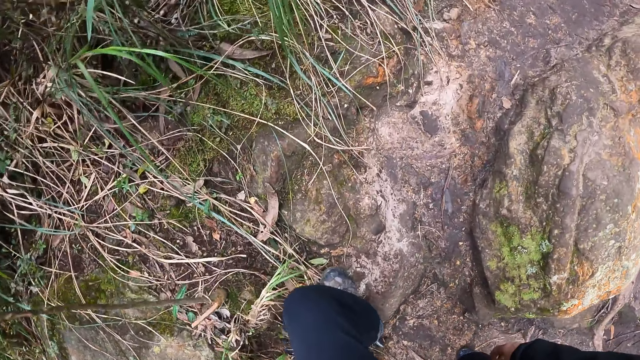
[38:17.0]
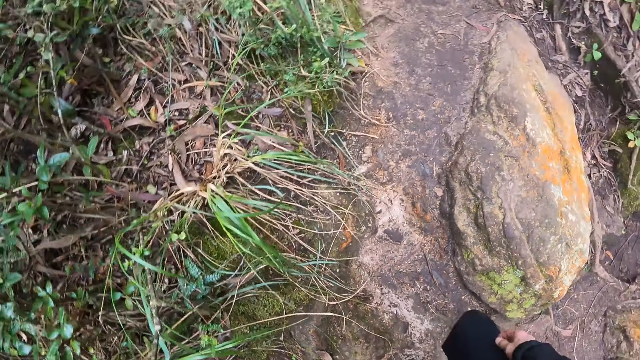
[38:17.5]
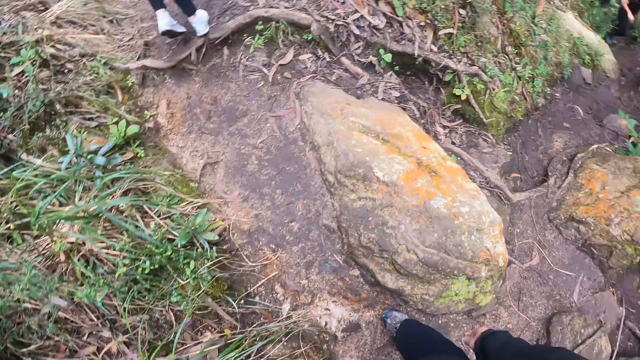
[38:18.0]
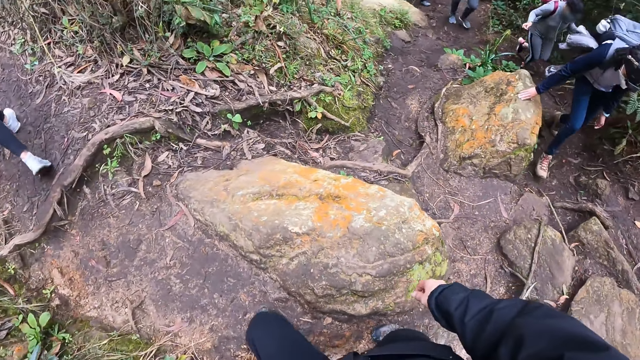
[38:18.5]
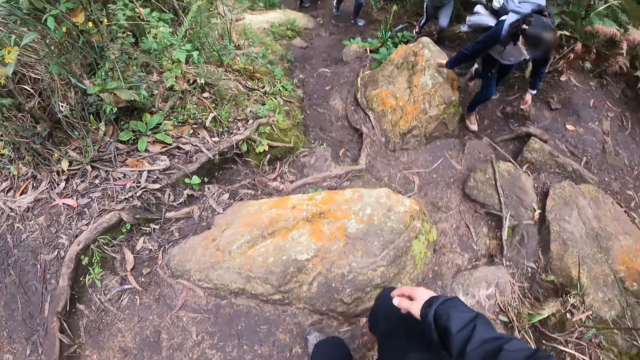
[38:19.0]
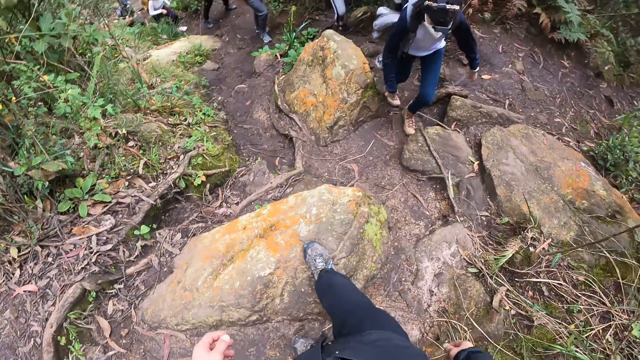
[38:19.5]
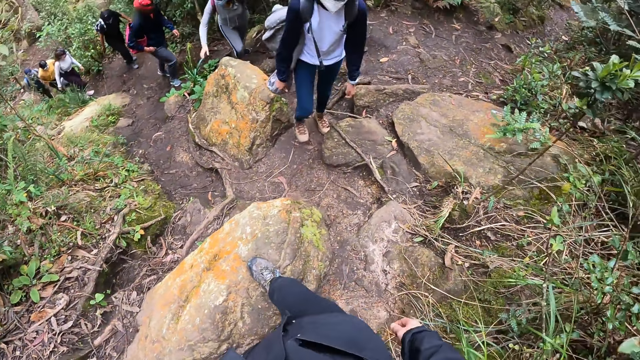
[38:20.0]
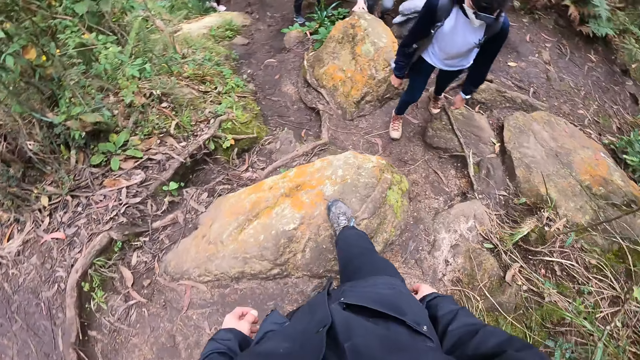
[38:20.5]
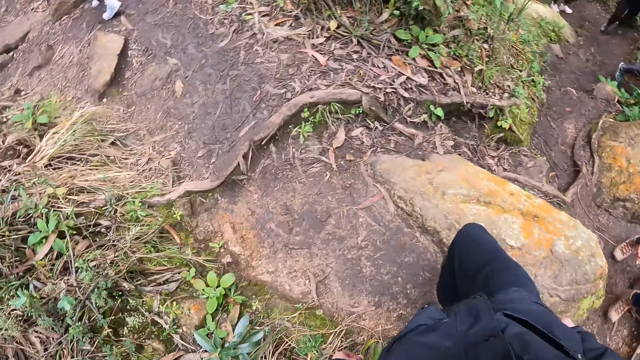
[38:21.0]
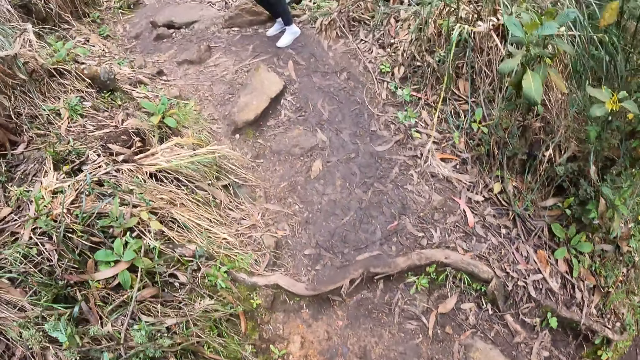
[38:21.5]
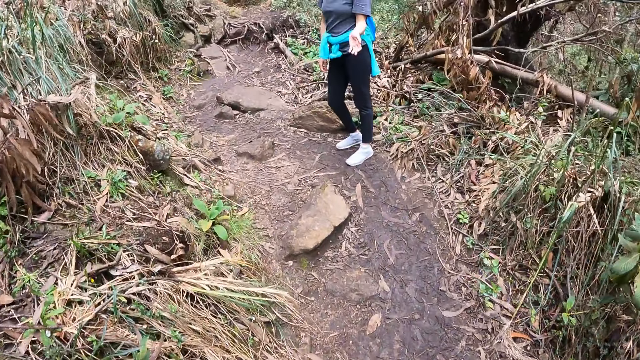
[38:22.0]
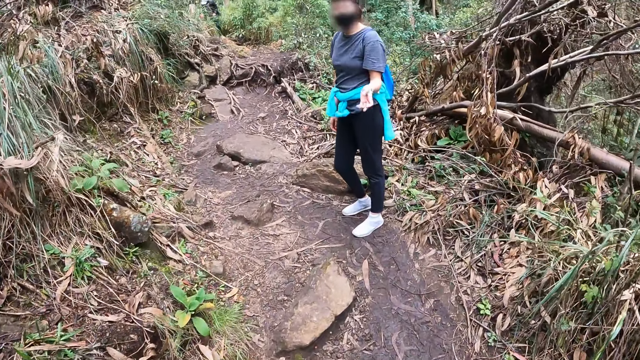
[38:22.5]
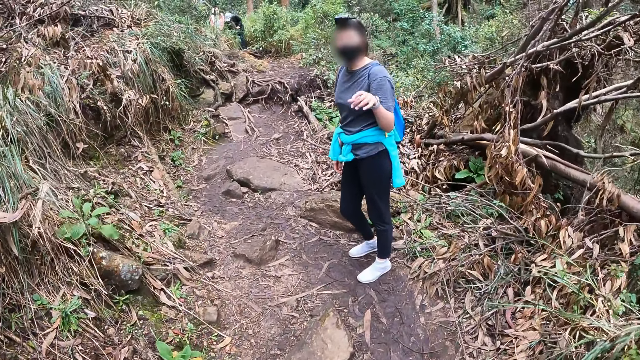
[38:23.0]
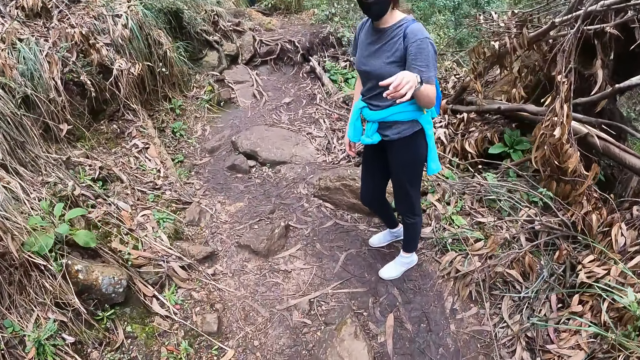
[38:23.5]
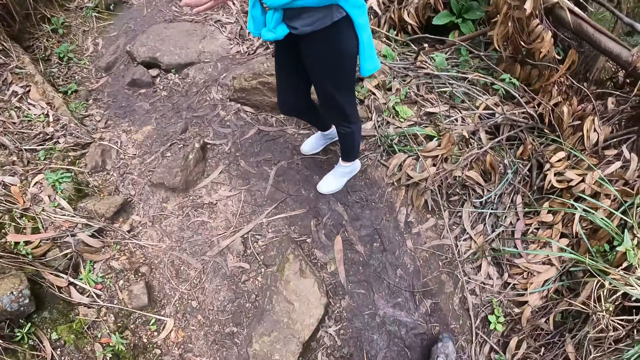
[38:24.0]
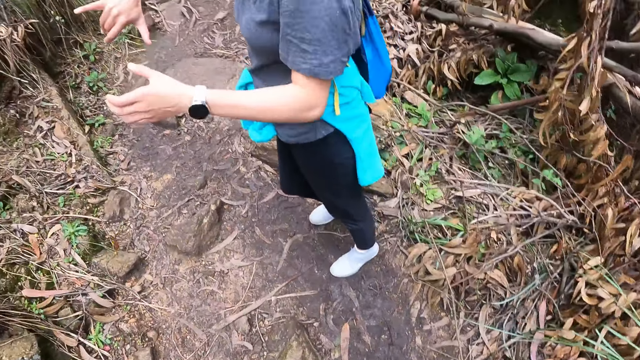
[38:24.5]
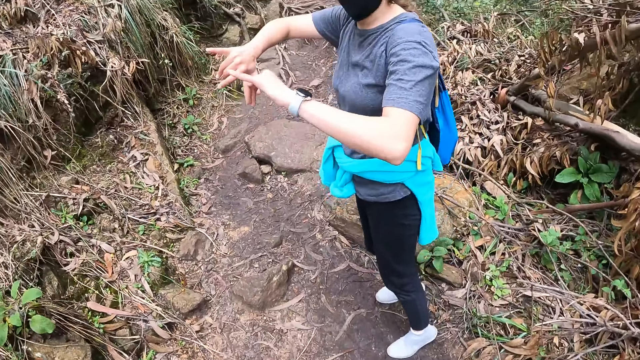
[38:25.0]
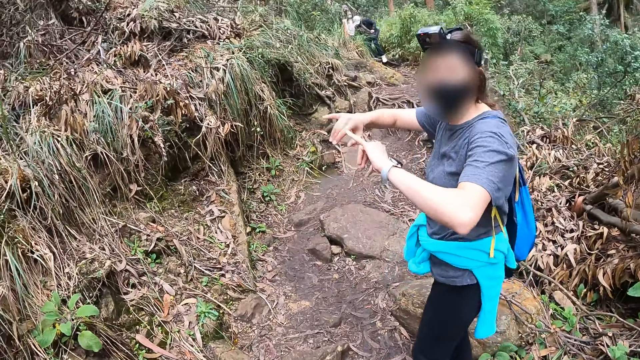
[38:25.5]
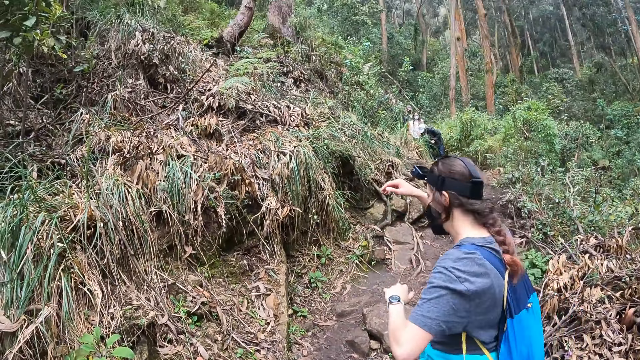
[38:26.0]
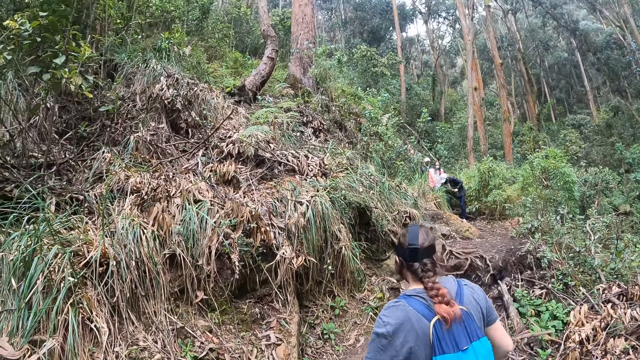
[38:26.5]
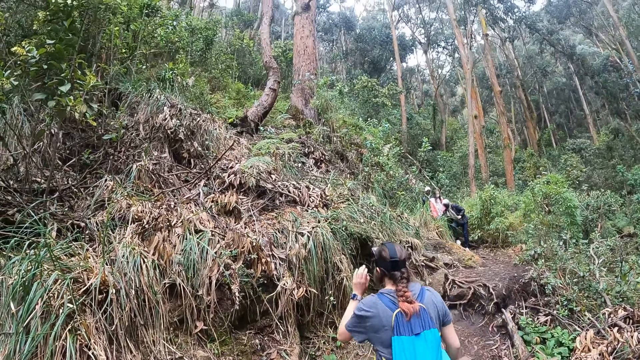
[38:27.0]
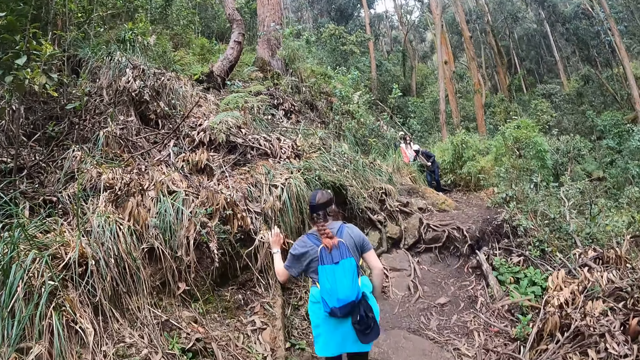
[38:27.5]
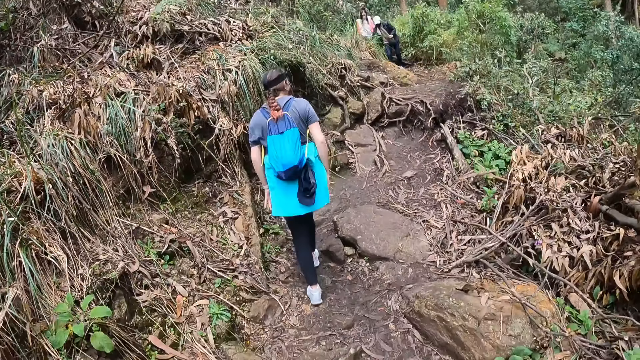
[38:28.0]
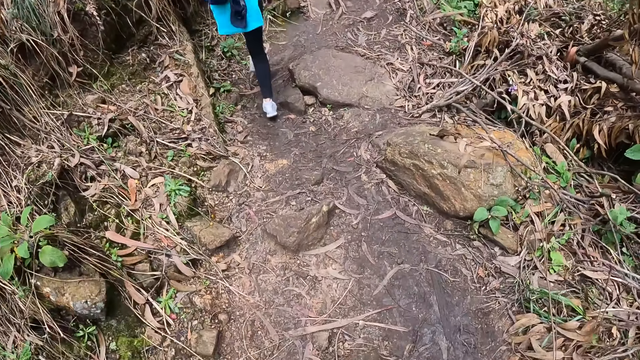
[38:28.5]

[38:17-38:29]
The camera wearer steps on a stone. They turn around and walk up the hill. The woman interacts with the camera wearer. The camera wearer talks to the woman.

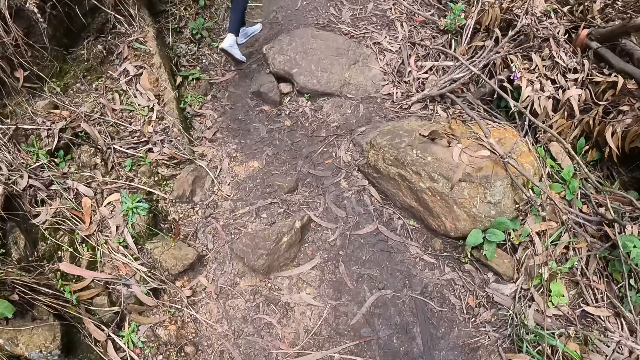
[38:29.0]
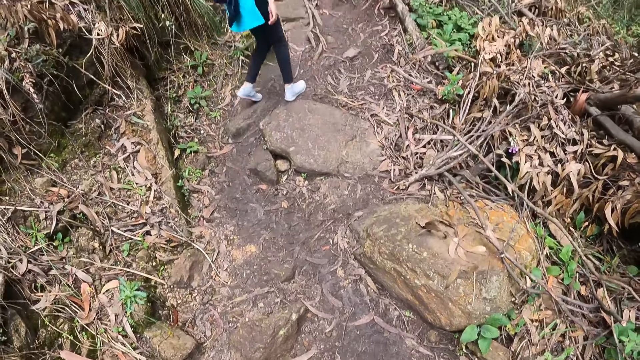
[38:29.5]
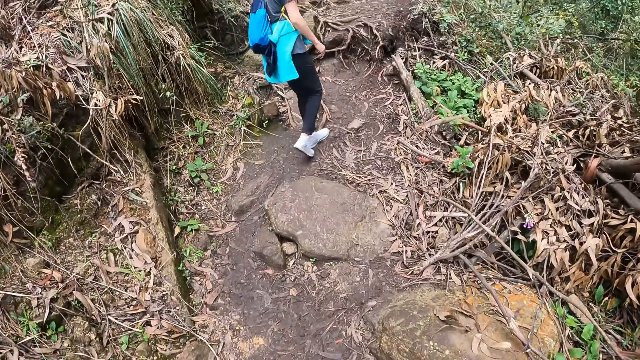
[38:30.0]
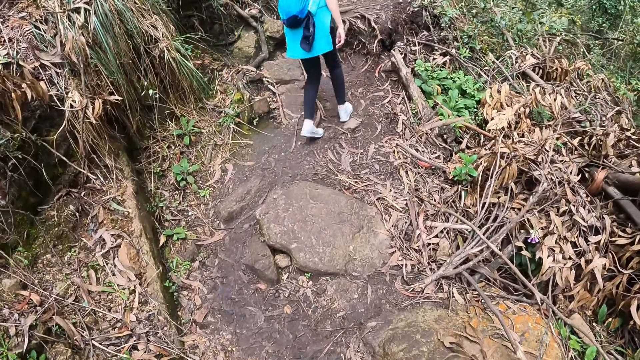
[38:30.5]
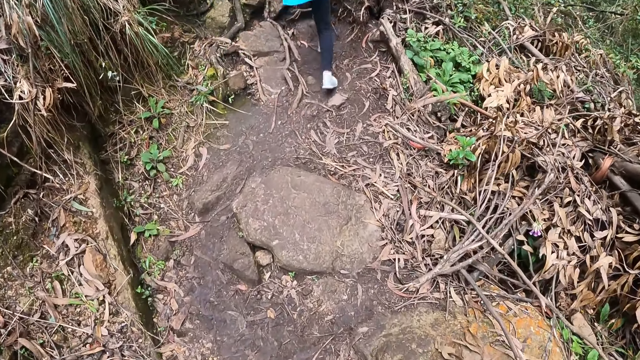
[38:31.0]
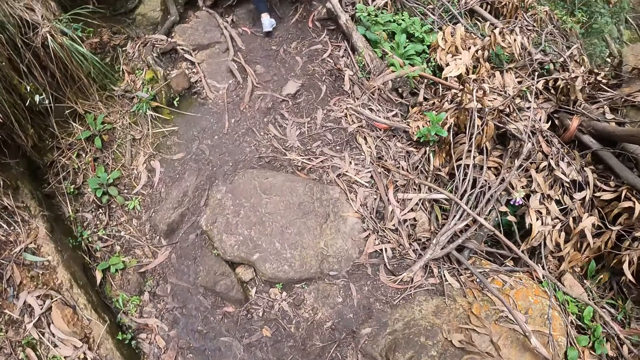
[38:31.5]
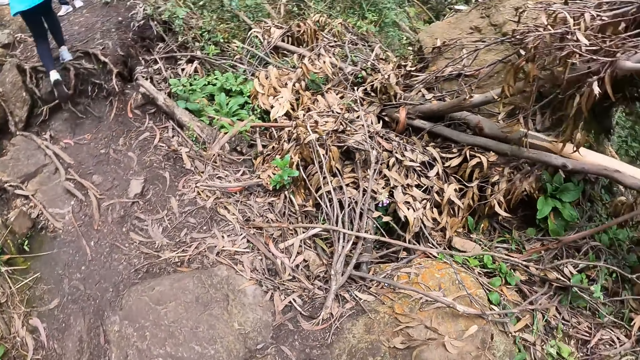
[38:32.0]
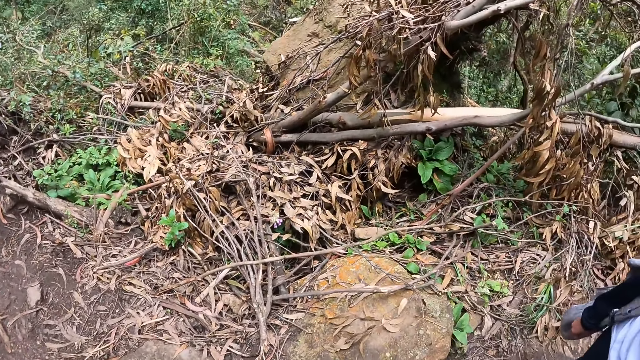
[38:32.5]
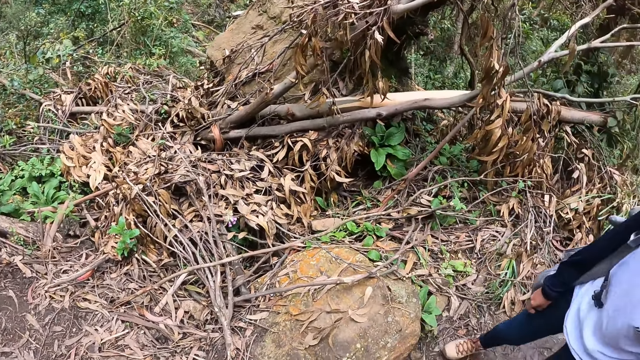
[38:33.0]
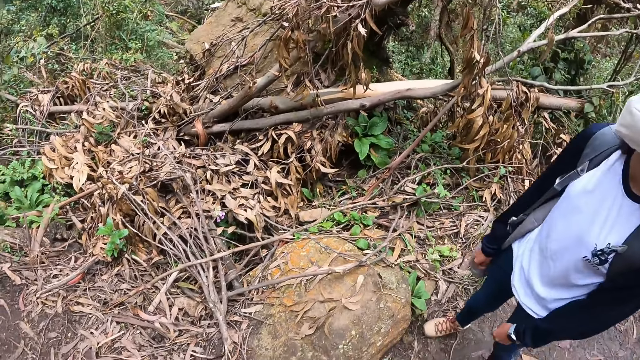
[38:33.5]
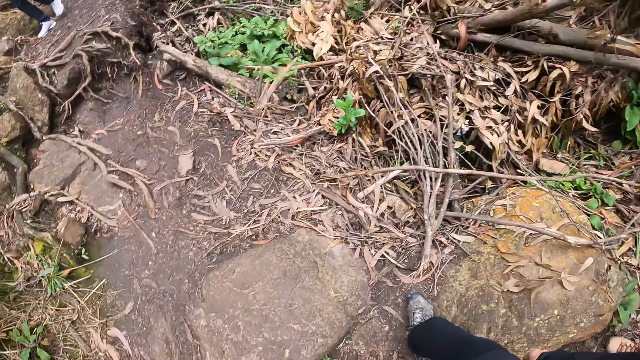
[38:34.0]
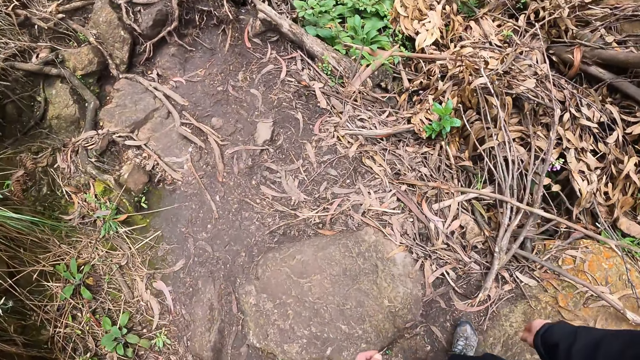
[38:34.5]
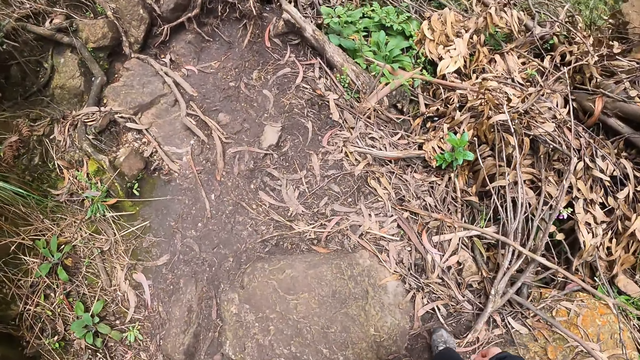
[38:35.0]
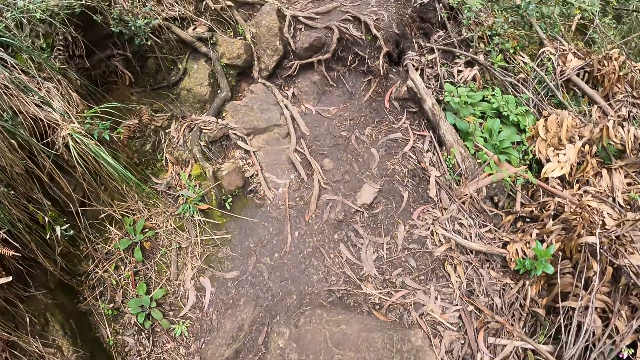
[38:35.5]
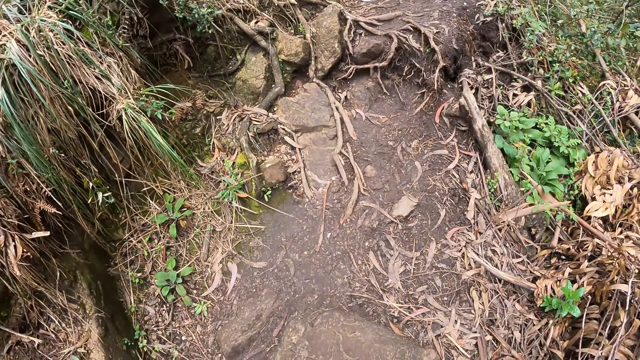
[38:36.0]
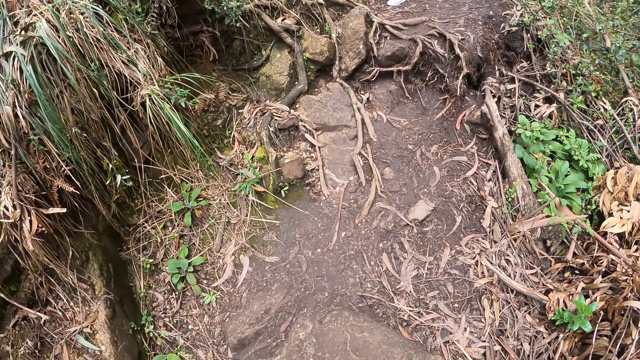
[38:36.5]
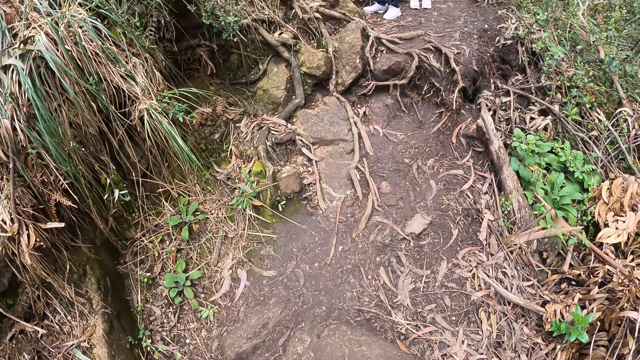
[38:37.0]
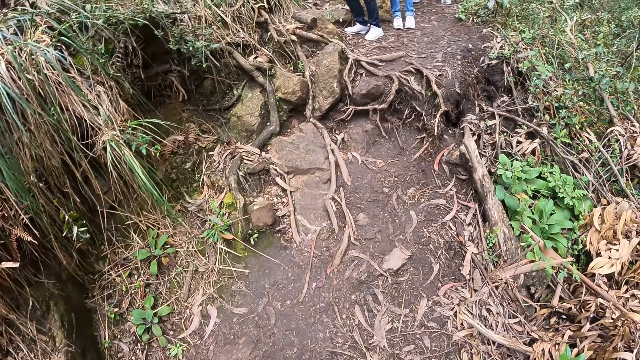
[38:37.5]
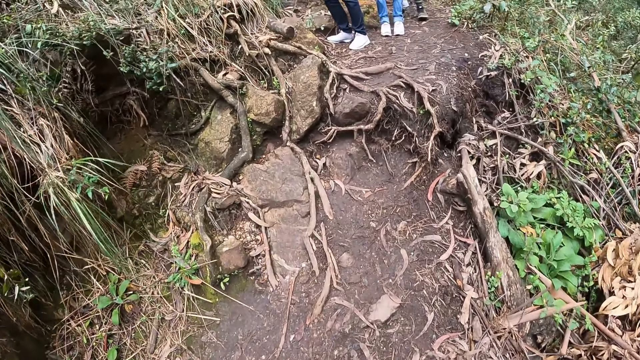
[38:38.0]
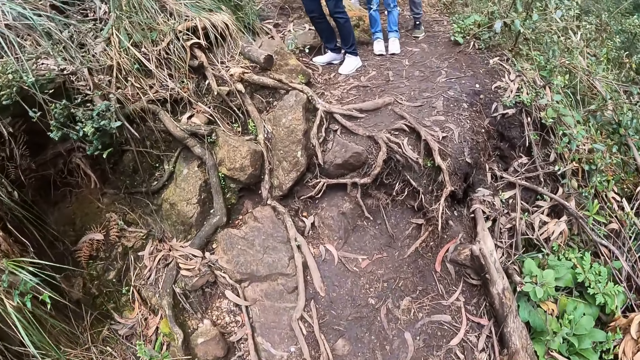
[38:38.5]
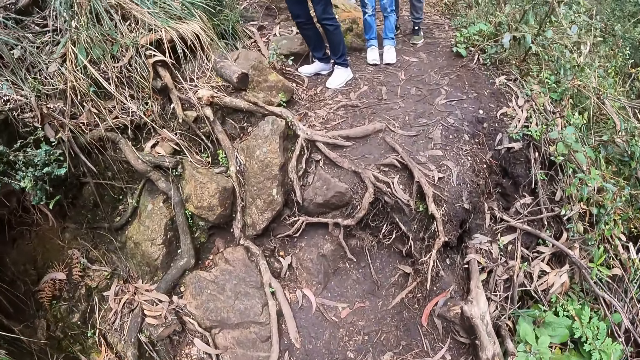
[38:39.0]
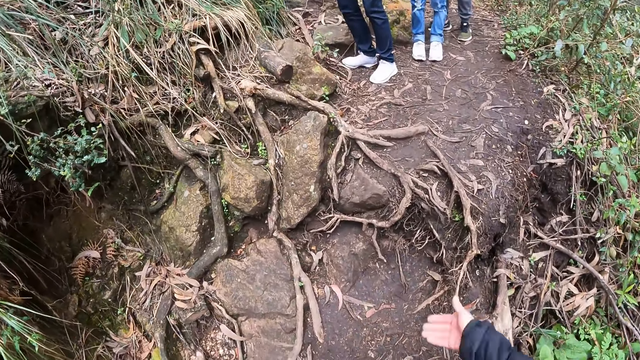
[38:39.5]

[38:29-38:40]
The camera wearer turns around.
